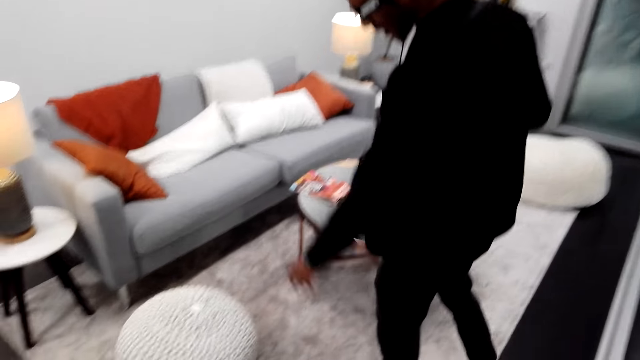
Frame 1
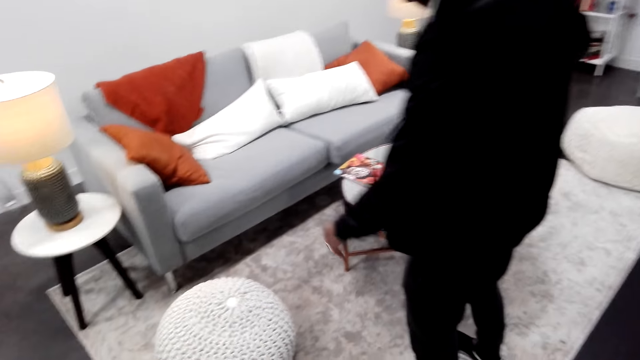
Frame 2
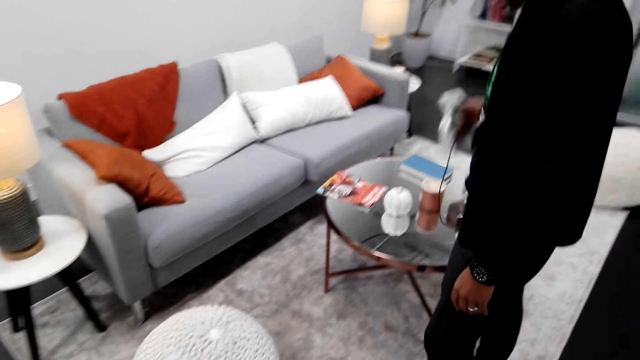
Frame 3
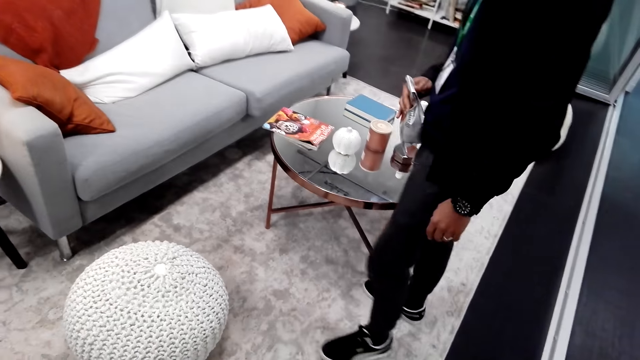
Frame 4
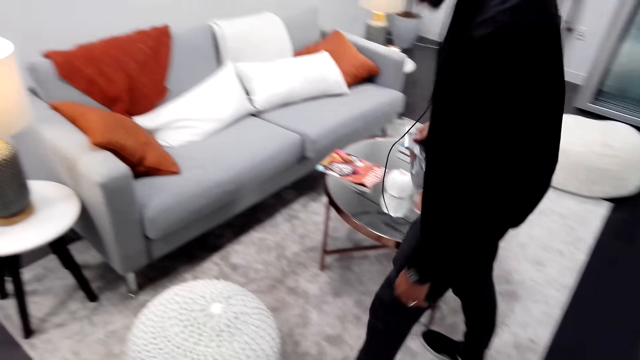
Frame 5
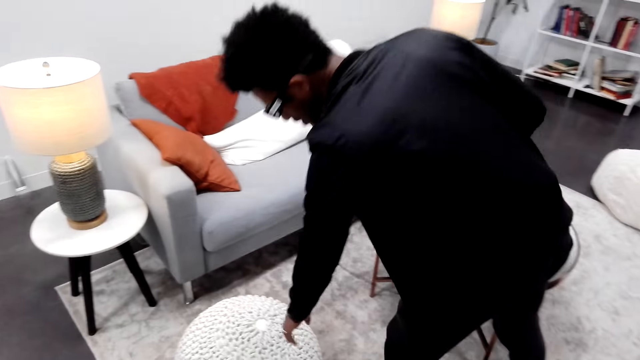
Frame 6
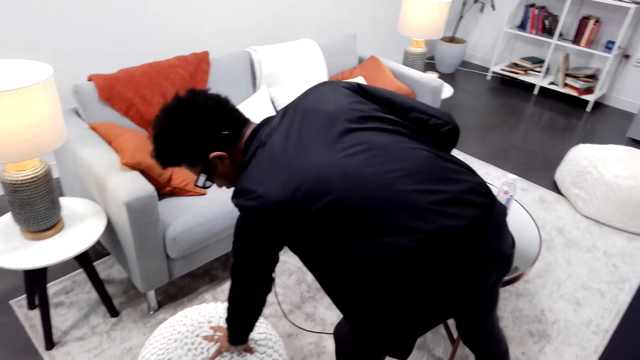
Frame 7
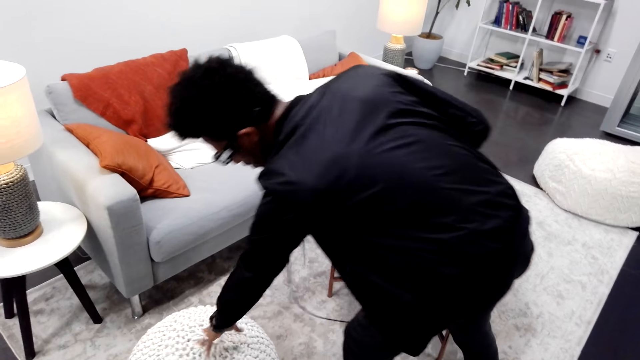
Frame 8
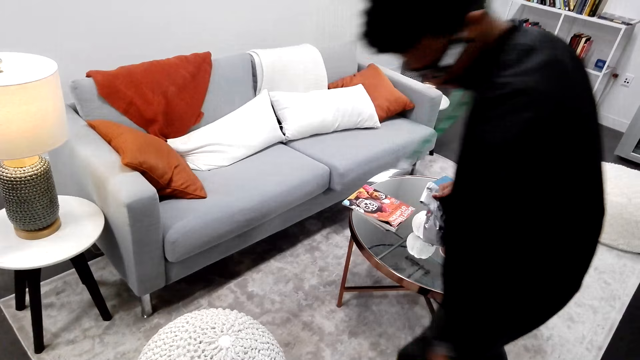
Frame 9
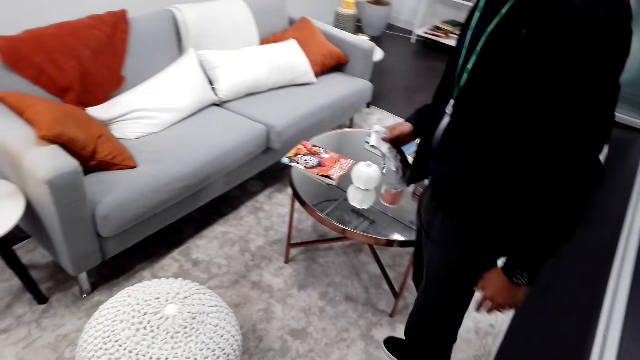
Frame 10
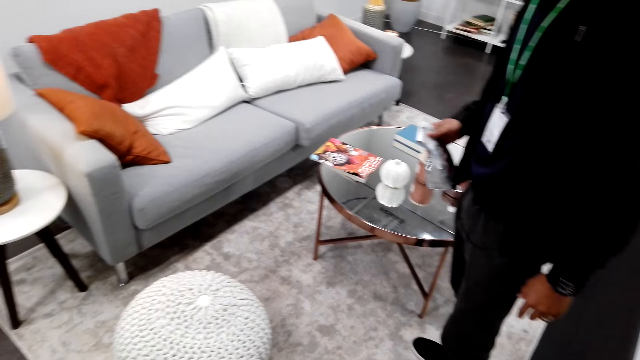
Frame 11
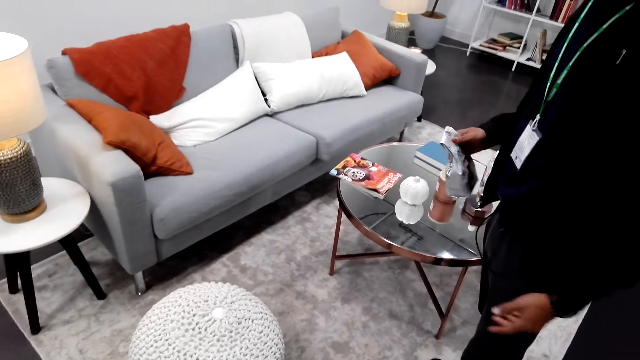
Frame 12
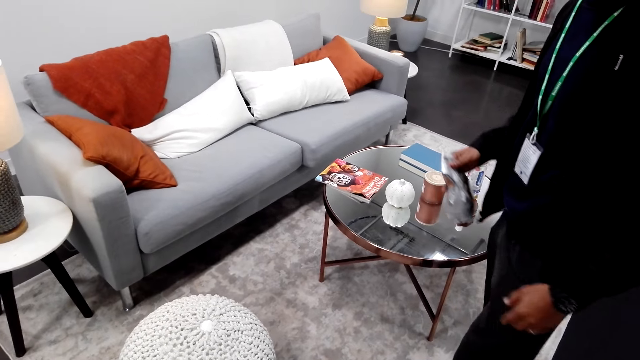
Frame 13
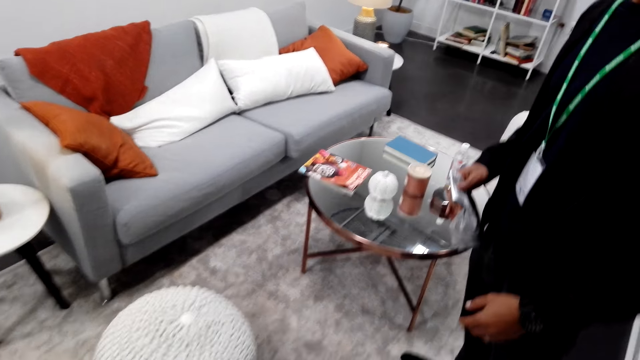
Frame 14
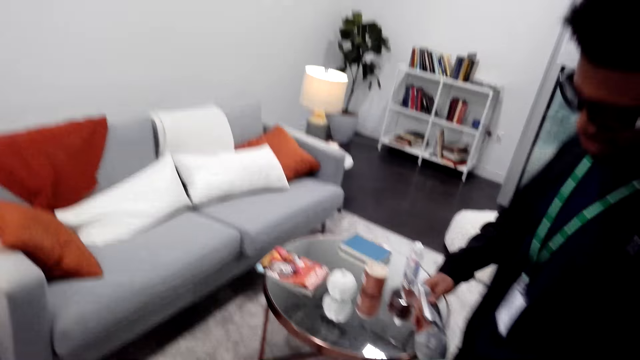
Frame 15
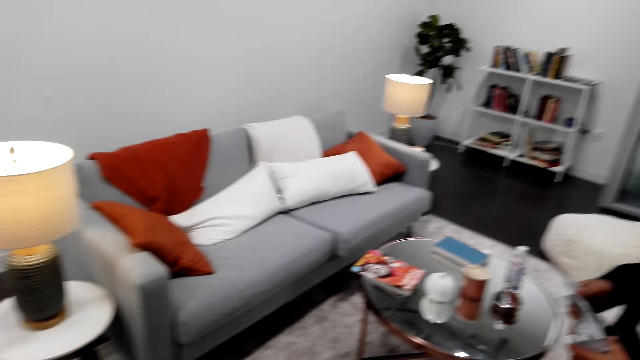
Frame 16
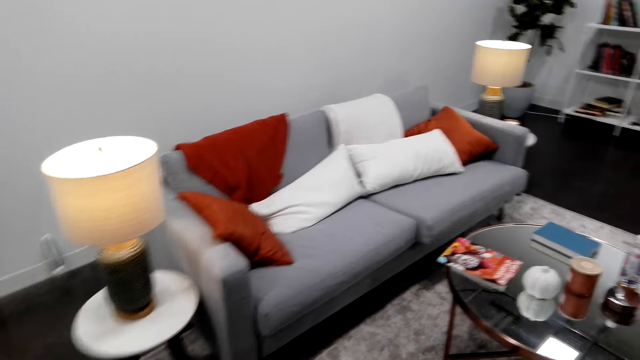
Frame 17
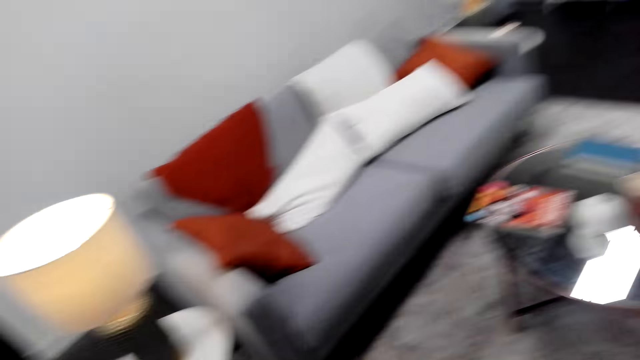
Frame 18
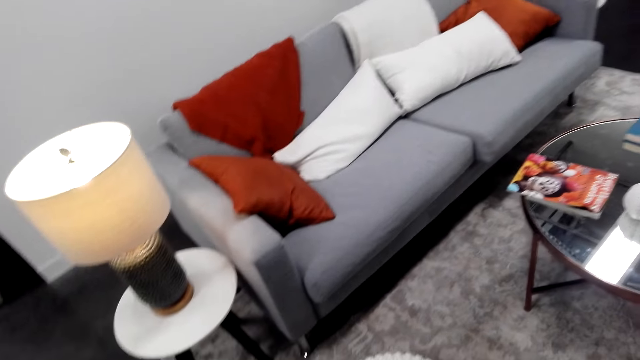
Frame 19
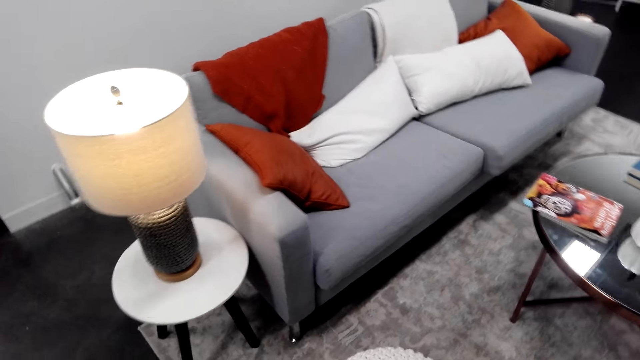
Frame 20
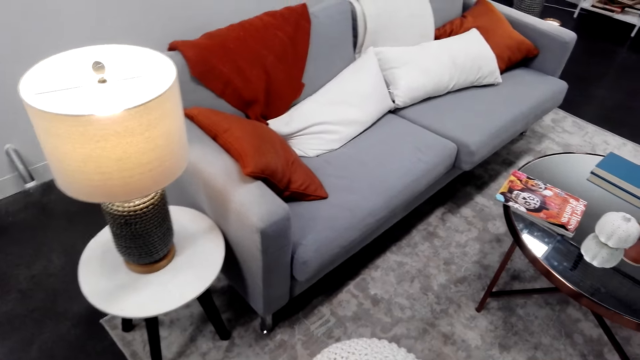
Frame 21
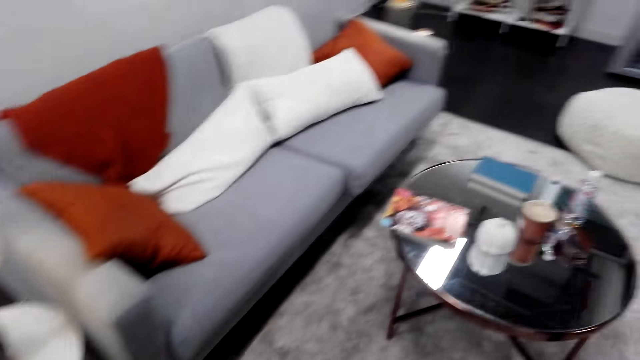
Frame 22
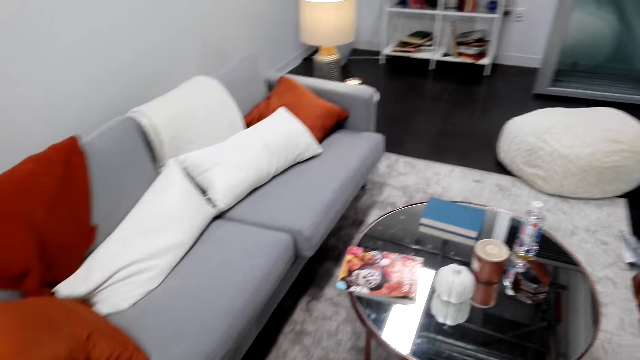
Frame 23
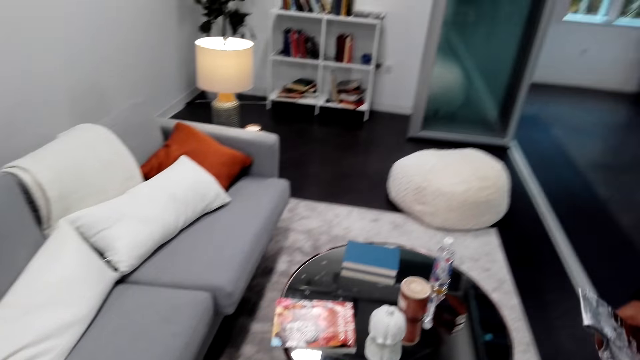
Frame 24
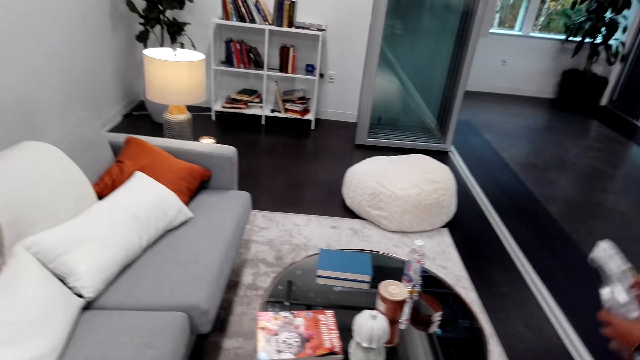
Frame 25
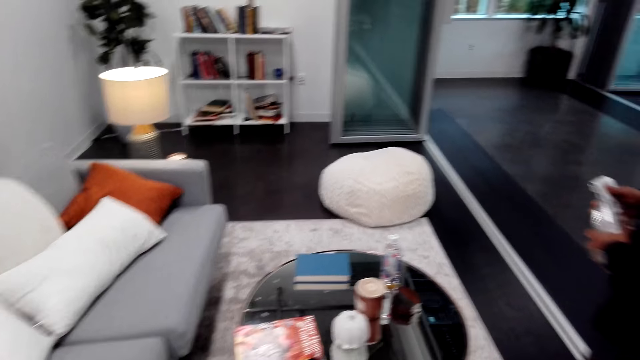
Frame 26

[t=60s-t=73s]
A man touches the footrest. The camera wearer holds an ottoman. The man talks. The camera wearer looks around.

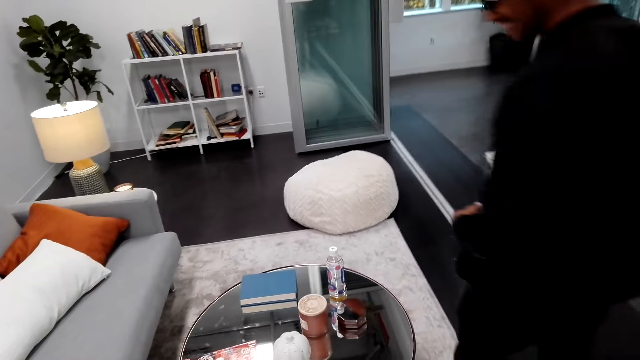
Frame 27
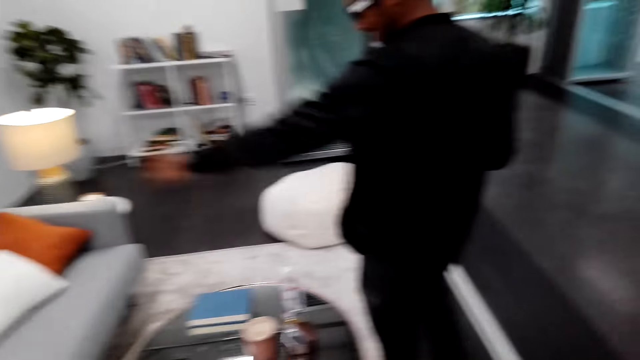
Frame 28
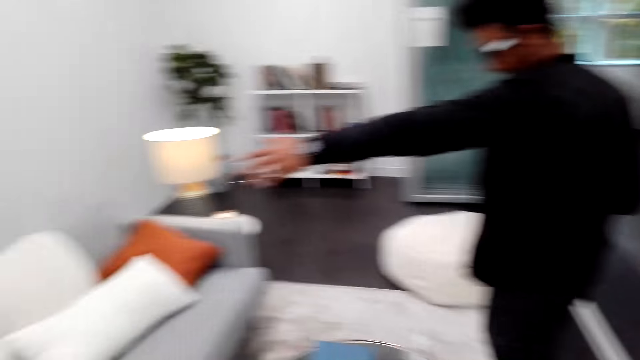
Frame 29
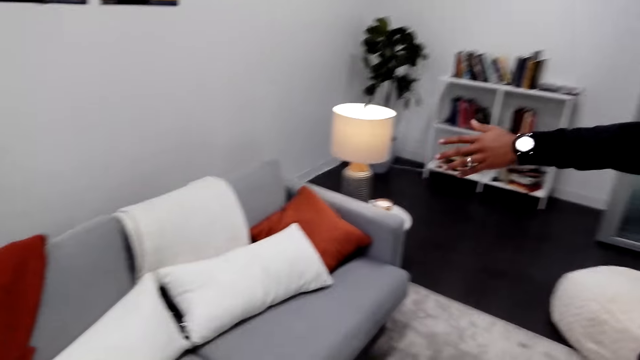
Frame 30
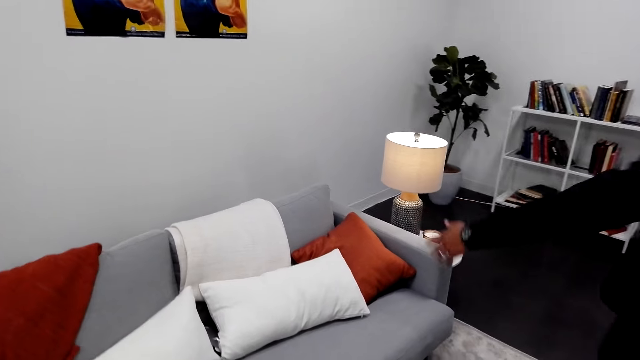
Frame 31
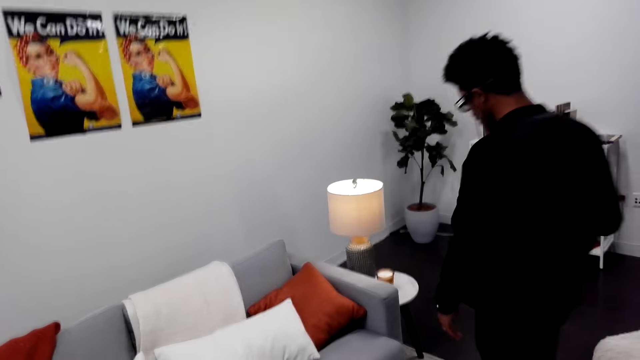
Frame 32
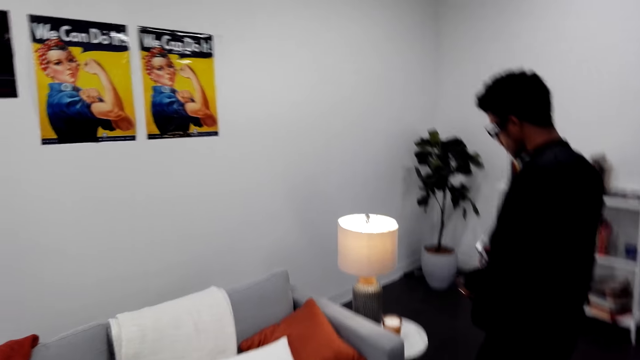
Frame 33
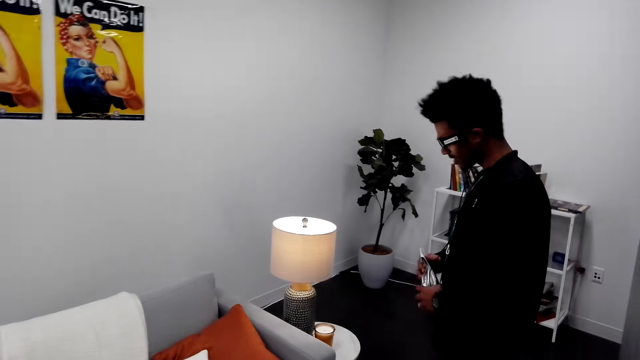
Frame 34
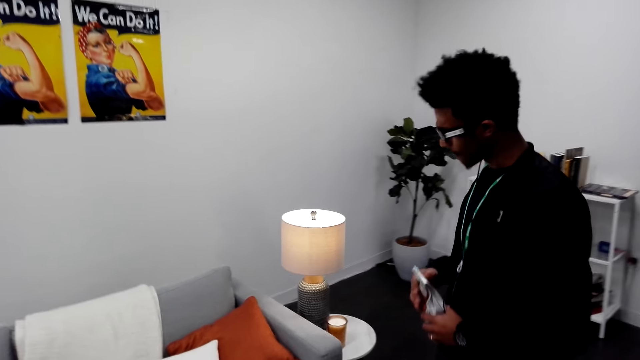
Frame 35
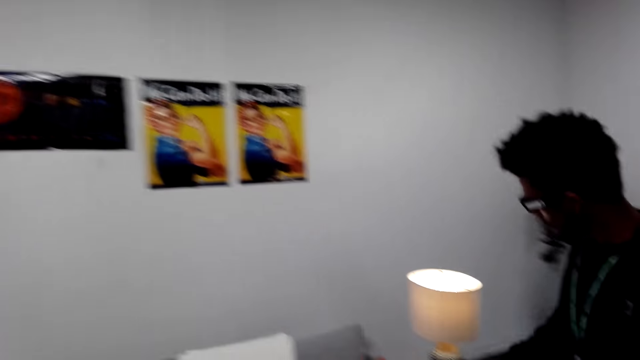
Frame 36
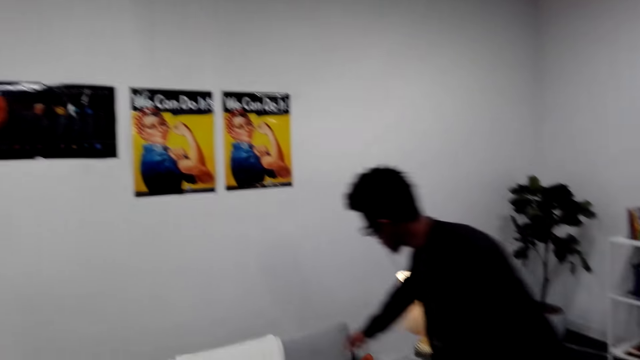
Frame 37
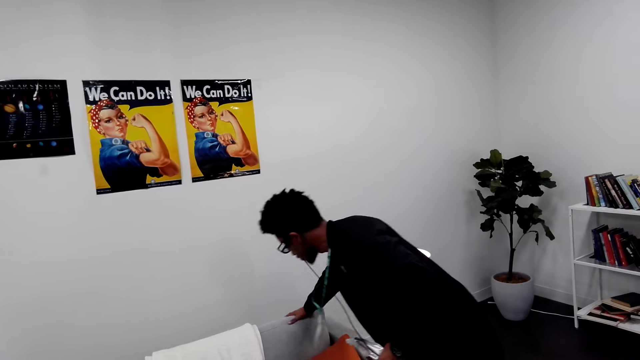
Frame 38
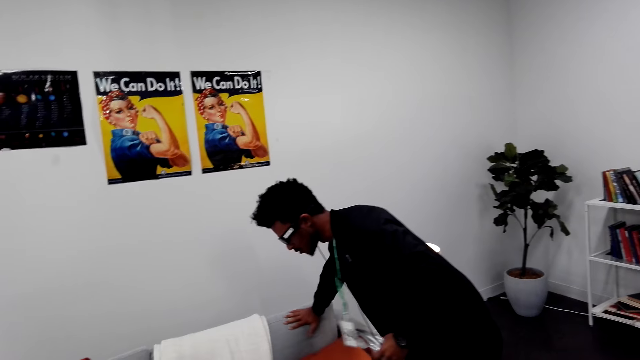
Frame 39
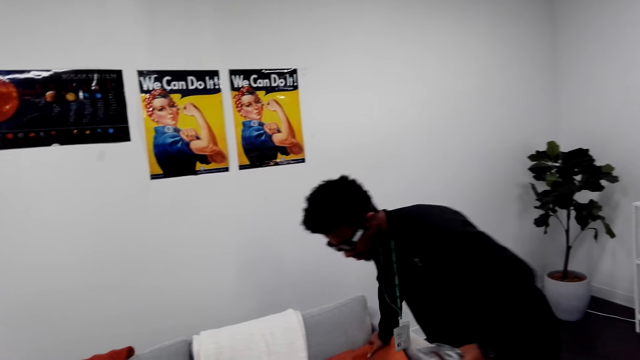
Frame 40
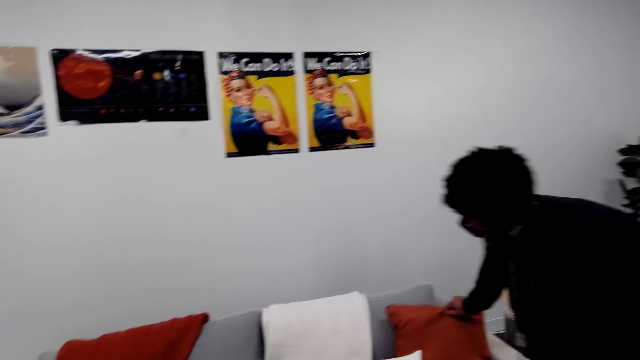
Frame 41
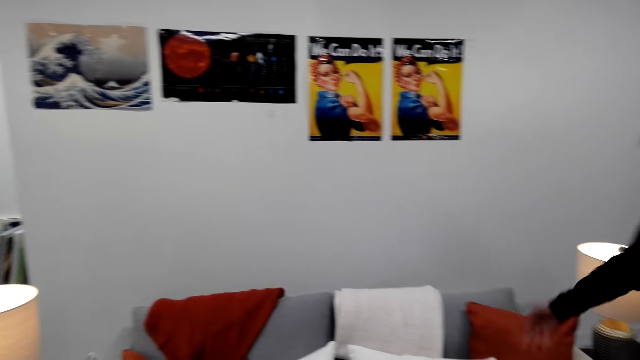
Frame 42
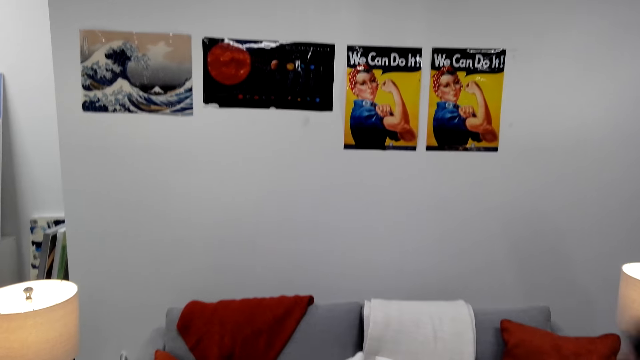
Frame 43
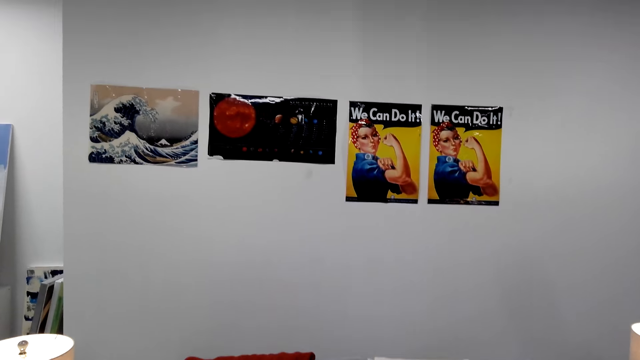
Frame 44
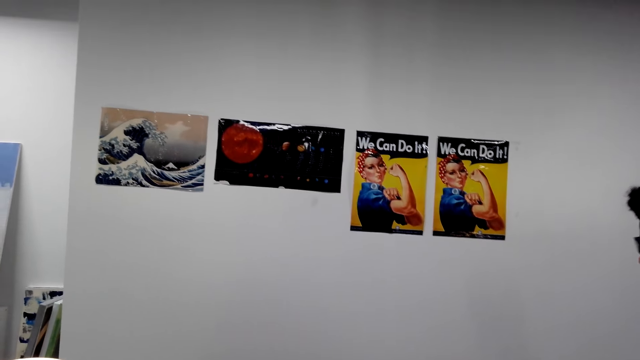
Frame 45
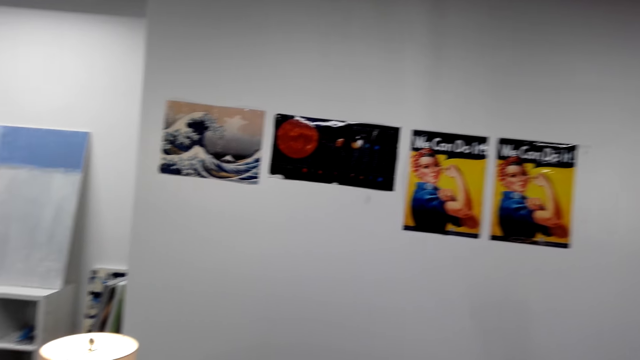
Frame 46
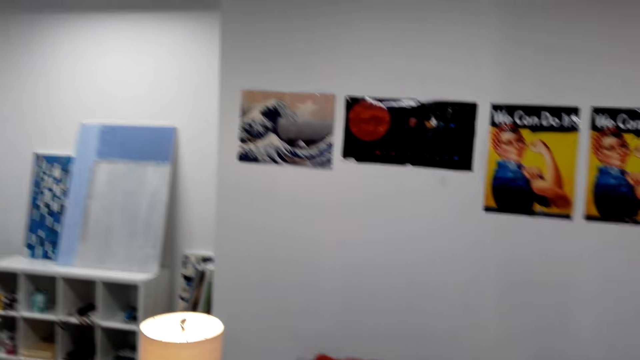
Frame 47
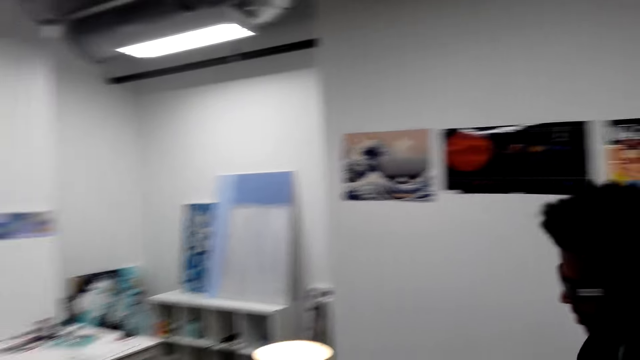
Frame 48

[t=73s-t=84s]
A man moves the hand. The camera wearer points on pillows. The man holds a couch and touches the seats. The camera wearer looks around.
